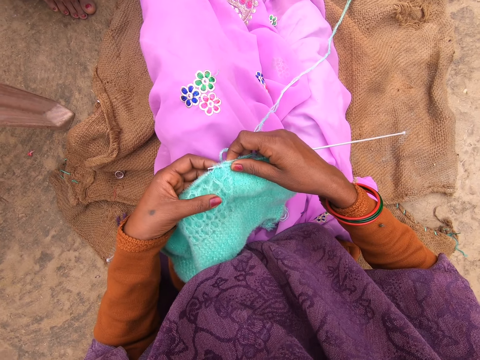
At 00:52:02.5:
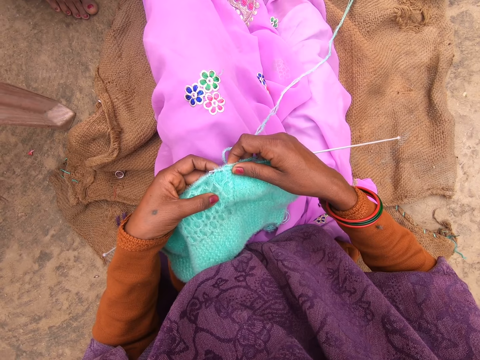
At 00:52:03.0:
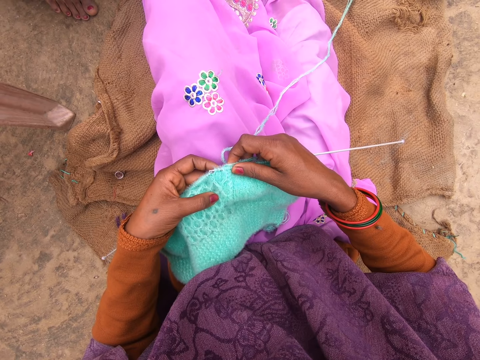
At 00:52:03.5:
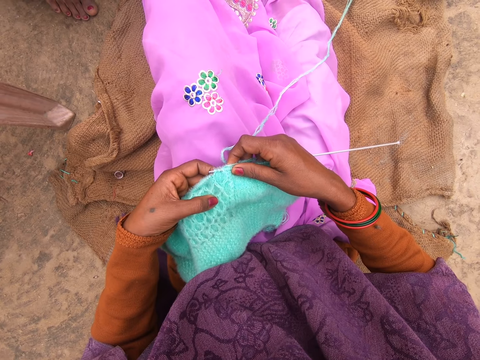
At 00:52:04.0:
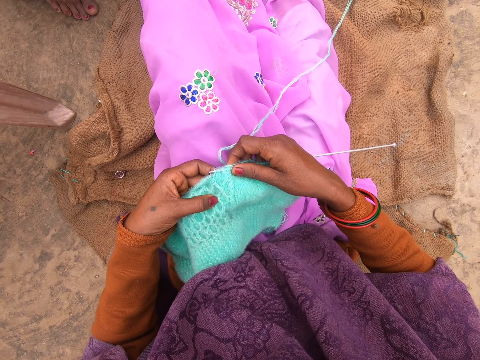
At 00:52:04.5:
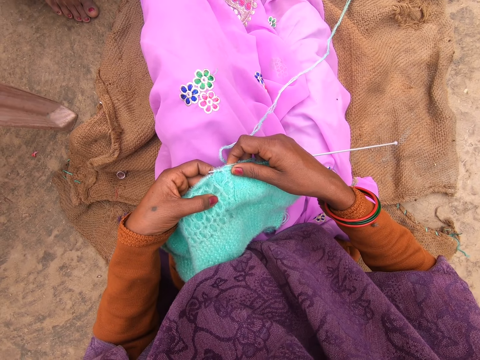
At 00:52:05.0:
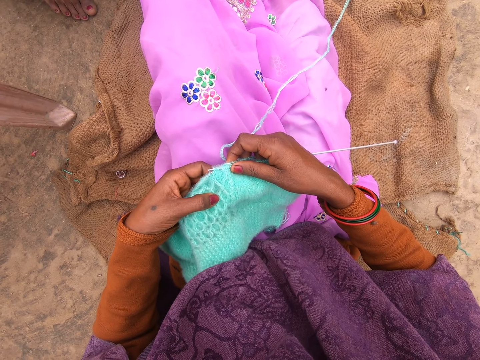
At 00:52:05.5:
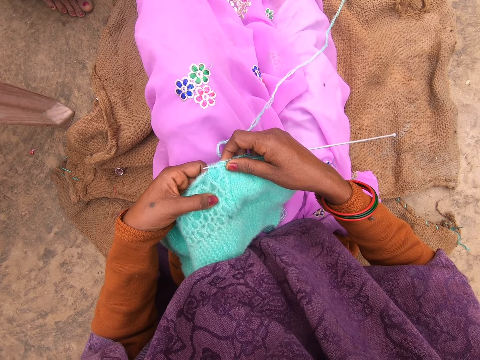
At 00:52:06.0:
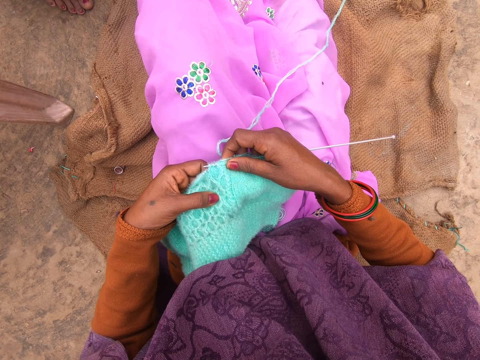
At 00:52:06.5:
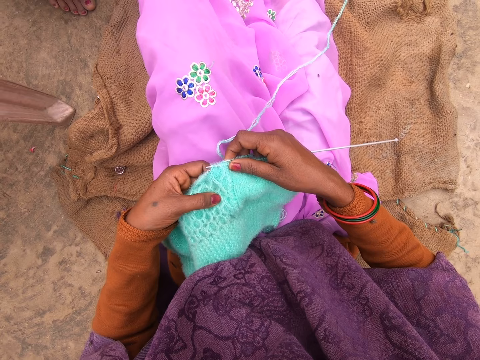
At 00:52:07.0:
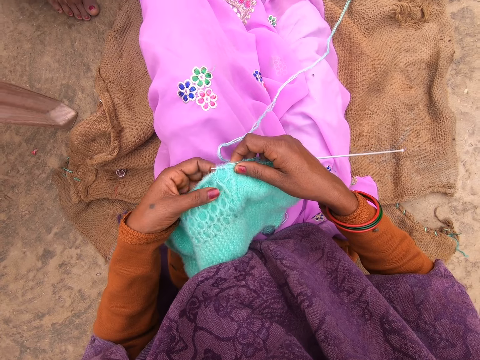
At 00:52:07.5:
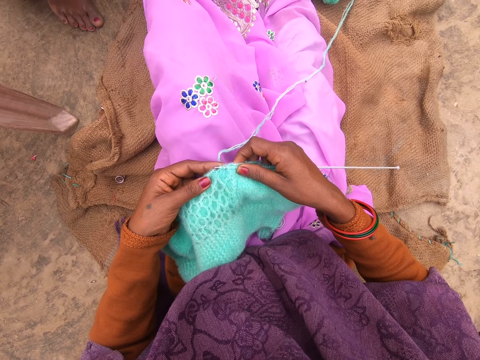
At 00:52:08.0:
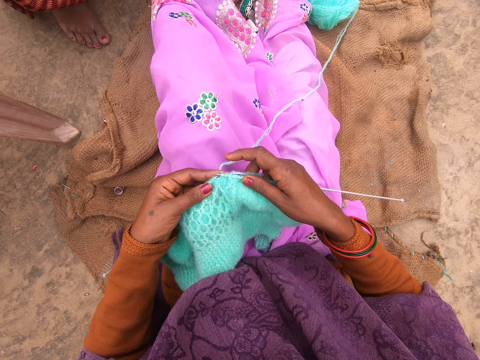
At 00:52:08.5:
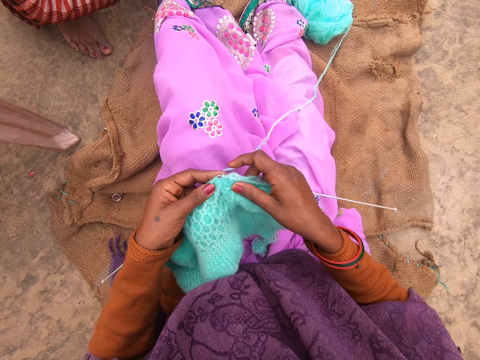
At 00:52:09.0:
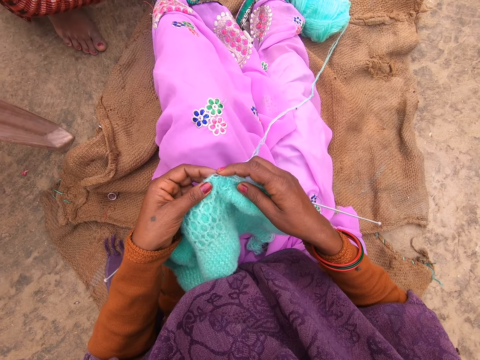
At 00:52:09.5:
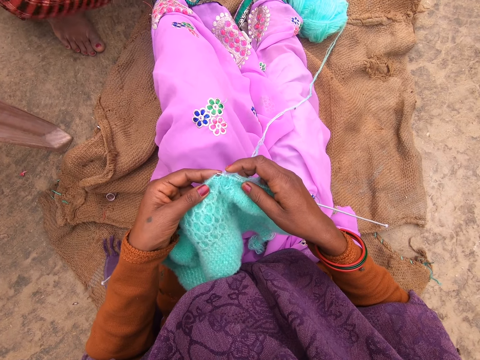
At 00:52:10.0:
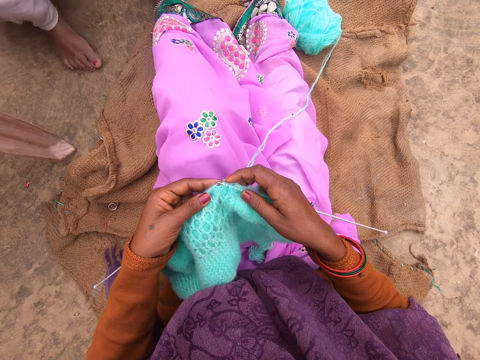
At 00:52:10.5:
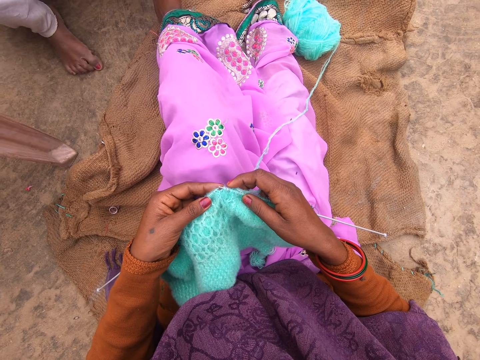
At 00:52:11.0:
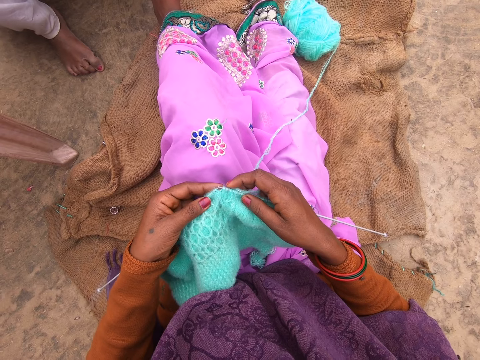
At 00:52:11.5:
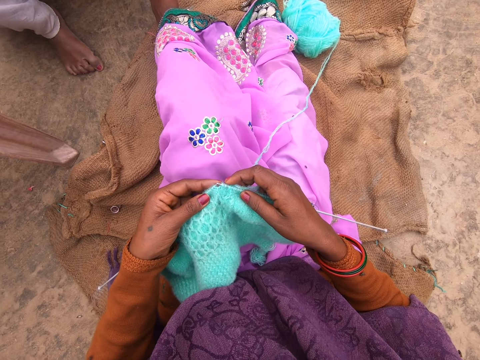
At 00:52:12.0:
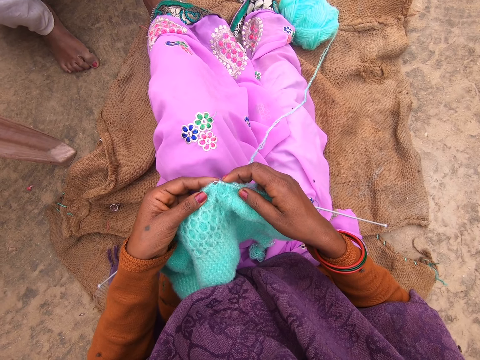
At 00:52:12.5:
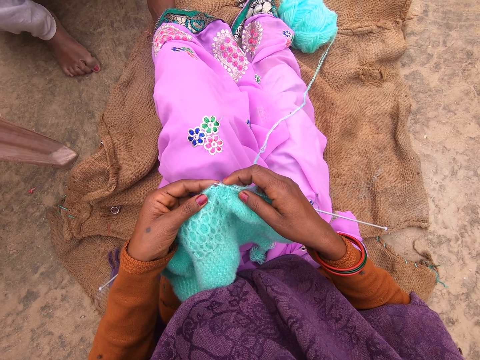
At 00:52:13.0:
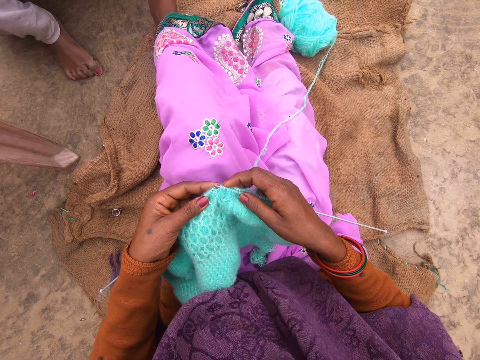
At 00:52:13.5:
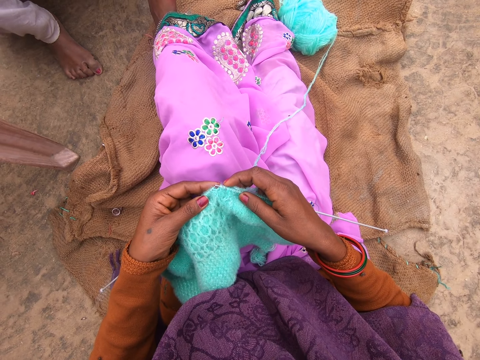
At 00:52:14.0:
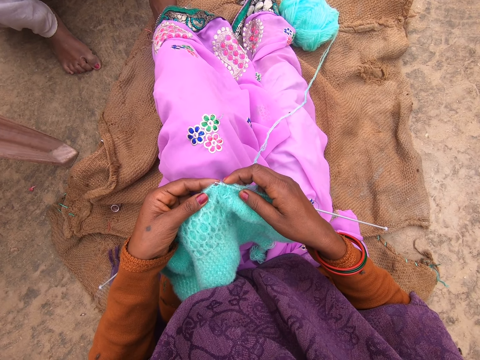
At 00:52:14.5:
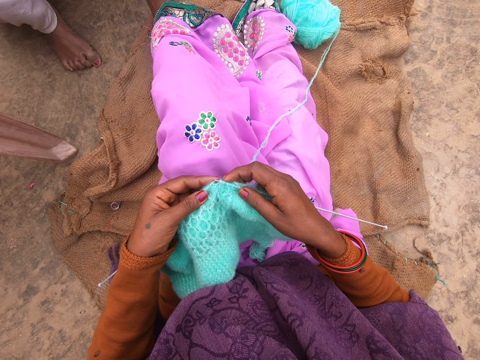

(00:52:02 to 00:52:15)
The camera wearer moves her leg.

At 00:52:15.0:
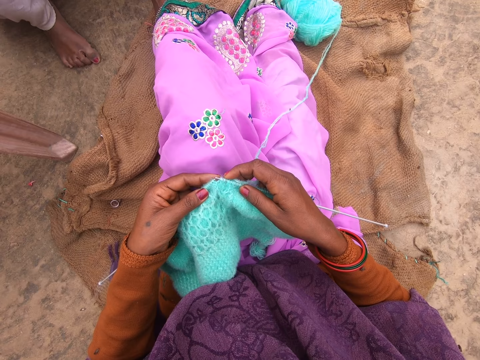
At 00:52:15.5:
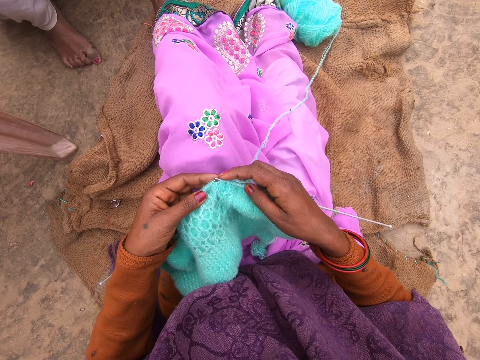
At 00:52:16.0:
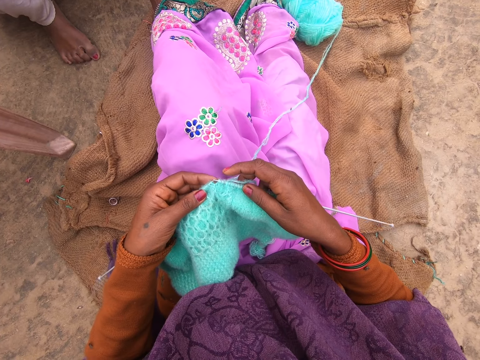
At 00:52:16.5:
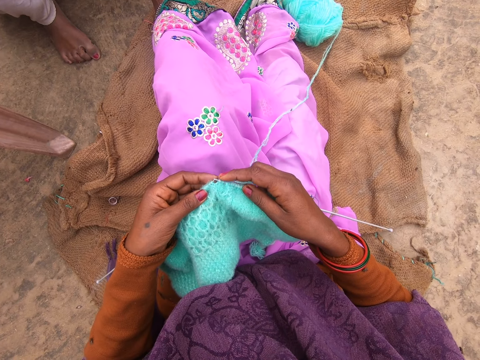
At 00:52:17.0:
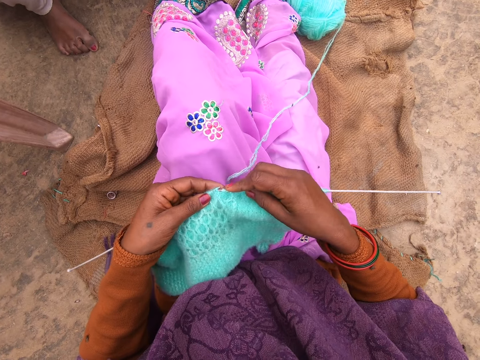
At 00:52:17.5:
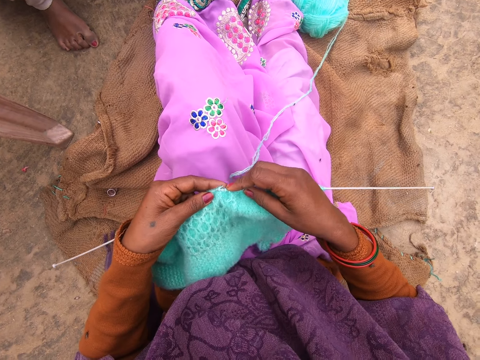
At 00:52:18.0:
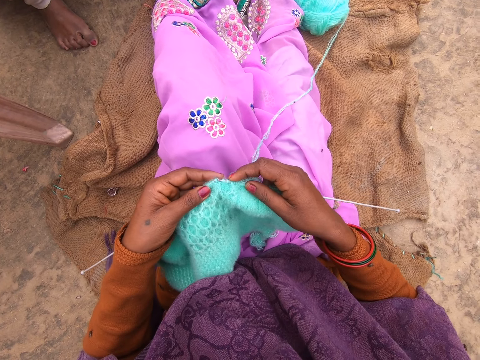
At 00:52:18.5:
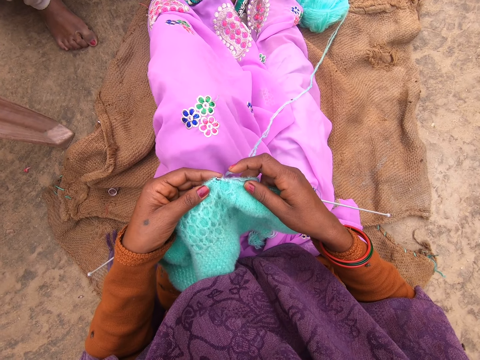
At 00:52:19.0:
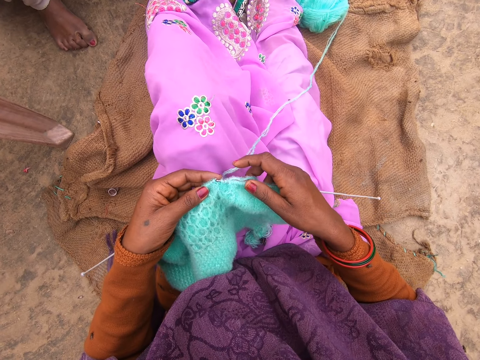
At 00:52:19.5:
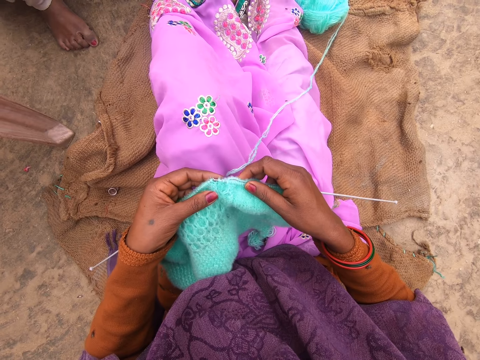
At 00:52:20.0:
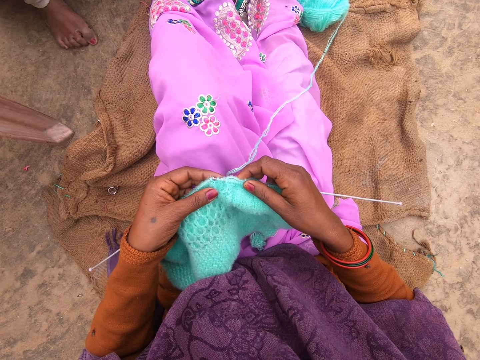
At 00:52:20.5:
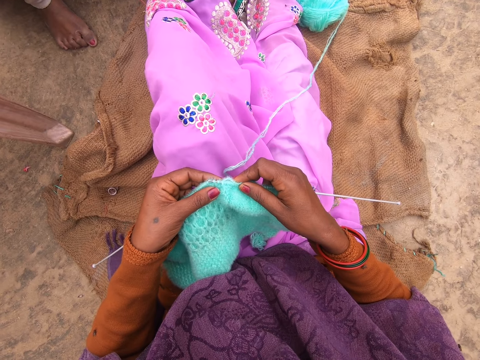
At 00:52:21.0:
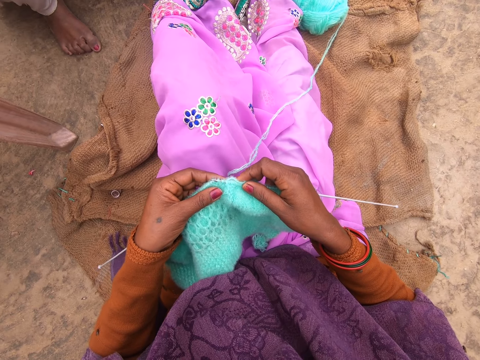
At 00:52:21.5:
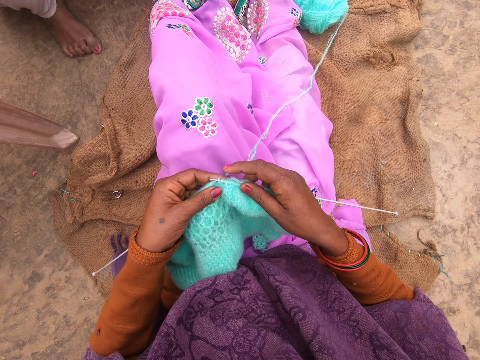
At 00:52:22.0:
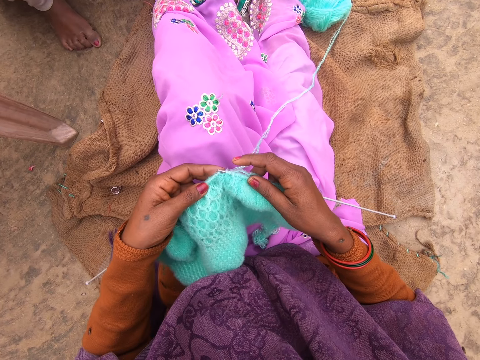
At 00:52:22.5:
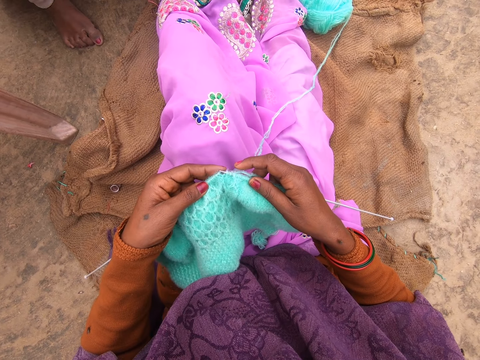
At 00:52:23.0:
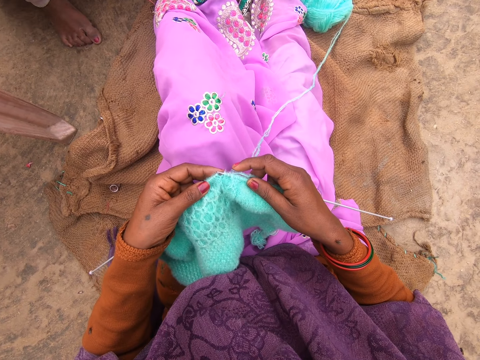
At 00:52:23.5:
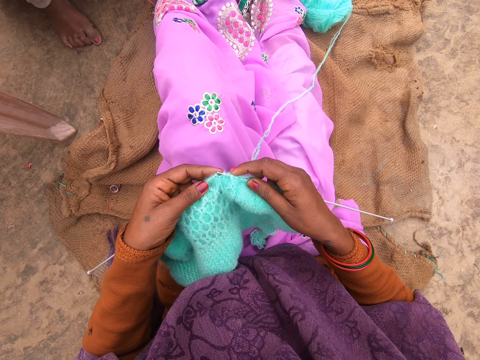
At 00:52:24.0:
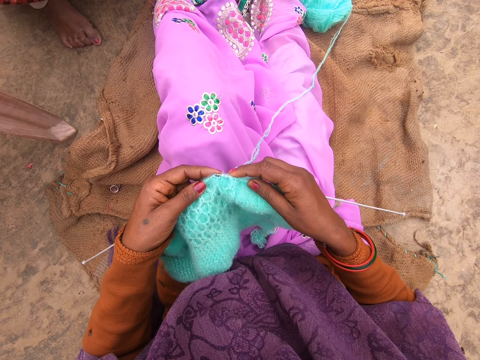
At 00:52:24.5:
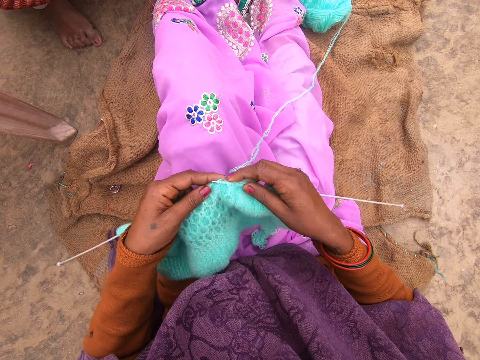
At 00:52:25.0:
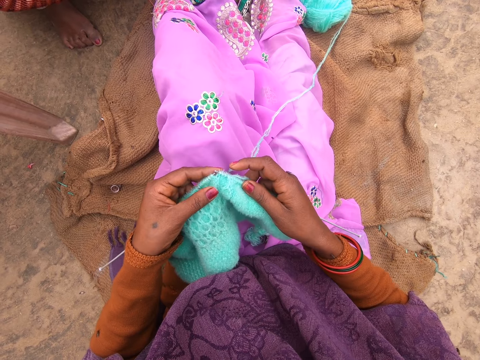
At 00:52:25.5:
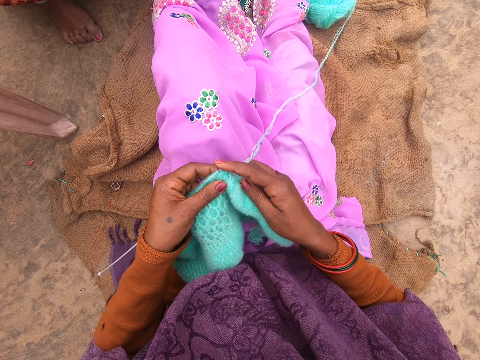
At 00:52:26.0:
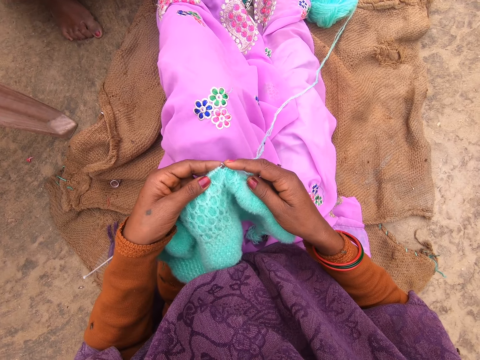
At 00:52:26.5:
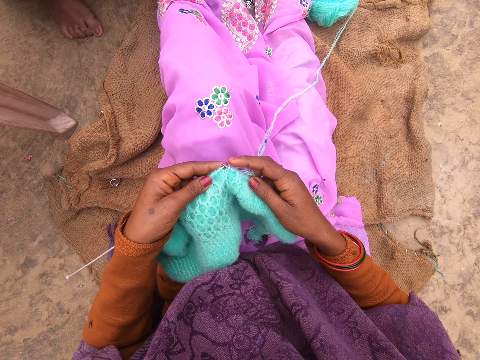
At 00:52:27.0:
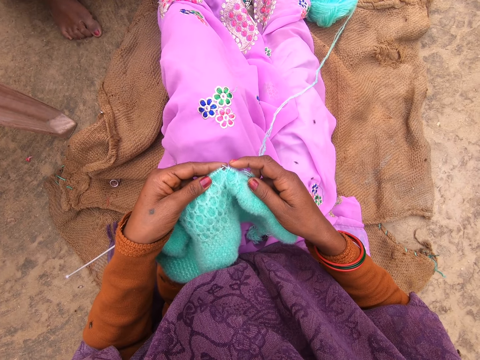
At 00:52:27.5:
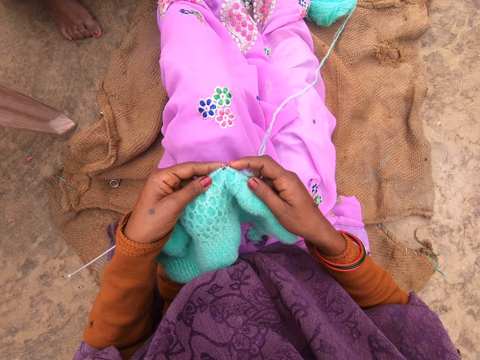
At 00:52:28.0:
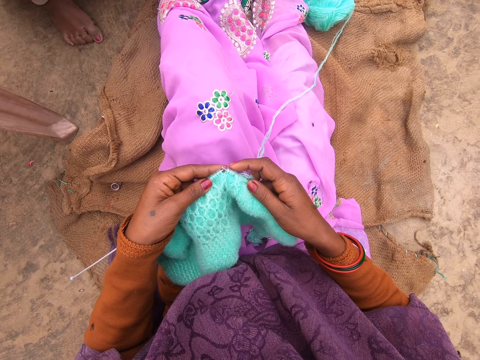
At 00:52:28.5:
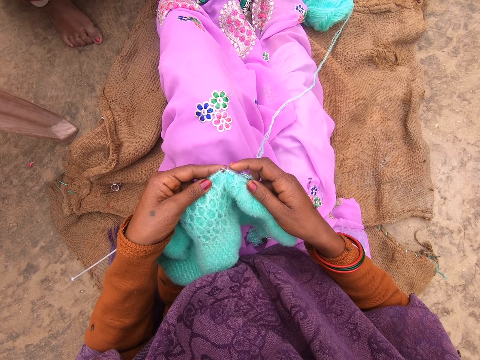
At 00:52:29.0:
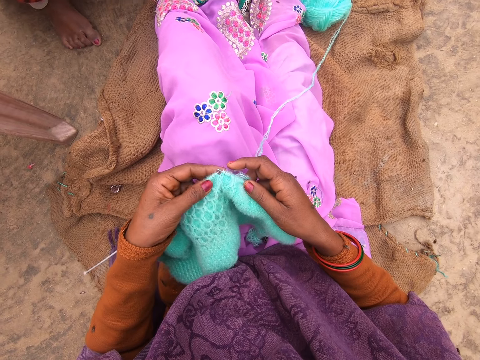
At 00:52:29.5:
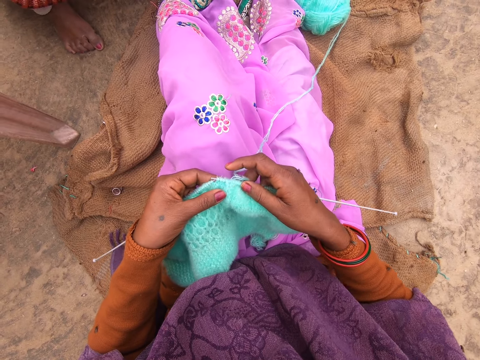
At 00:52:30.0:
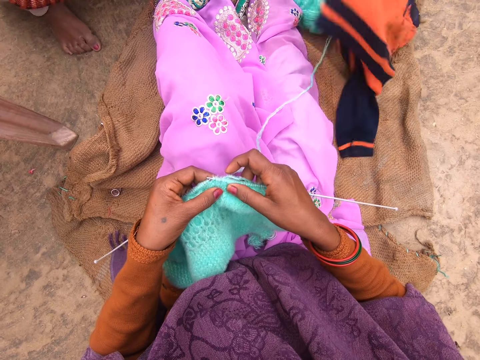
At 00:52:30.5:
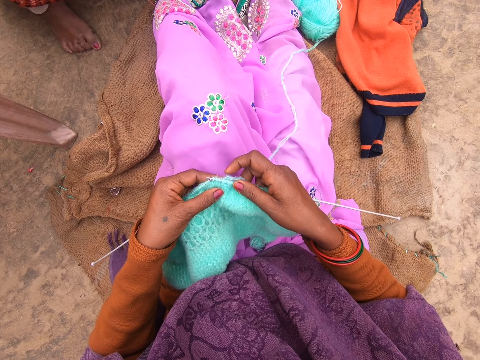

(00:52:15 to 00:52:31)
The camera wearer knits the fabric with the knitting needle.
